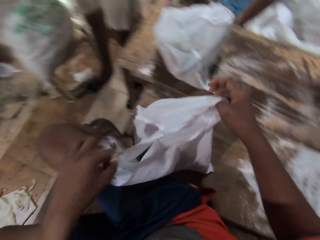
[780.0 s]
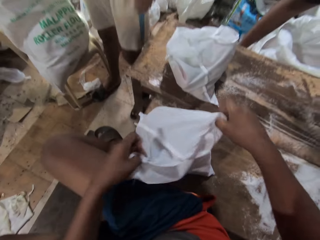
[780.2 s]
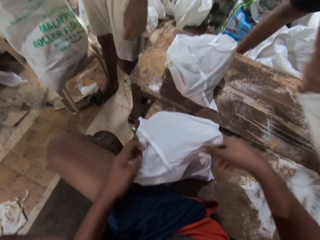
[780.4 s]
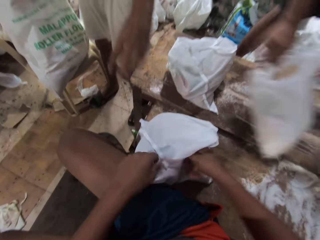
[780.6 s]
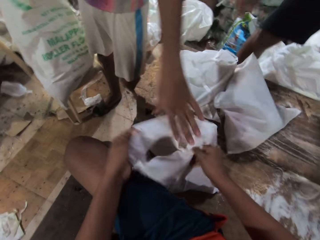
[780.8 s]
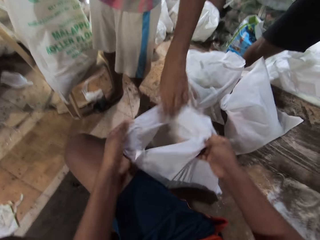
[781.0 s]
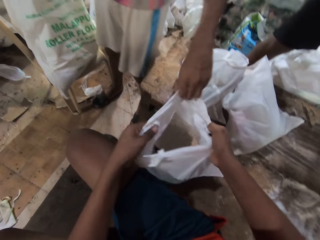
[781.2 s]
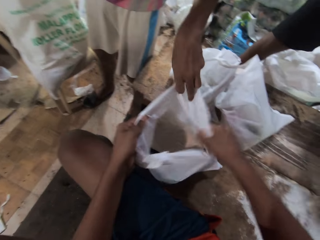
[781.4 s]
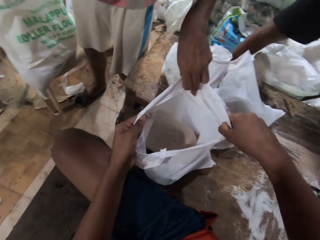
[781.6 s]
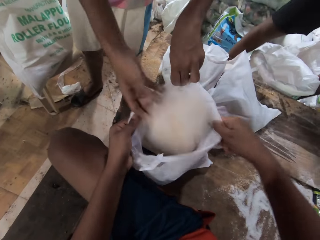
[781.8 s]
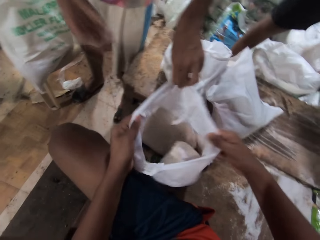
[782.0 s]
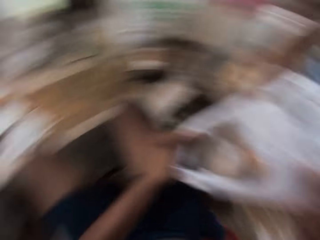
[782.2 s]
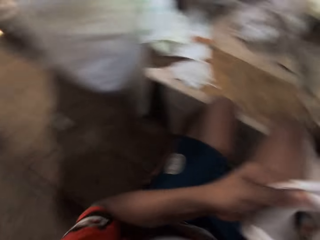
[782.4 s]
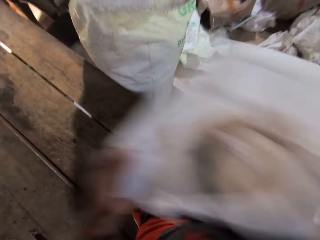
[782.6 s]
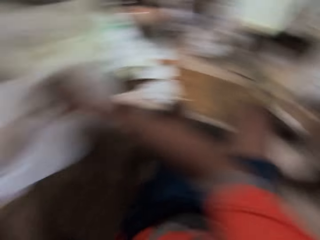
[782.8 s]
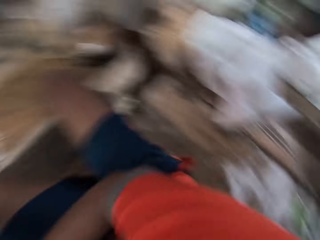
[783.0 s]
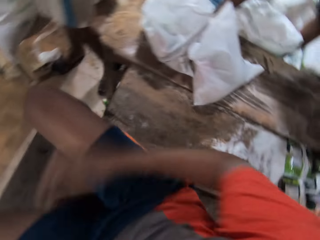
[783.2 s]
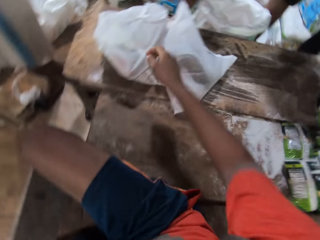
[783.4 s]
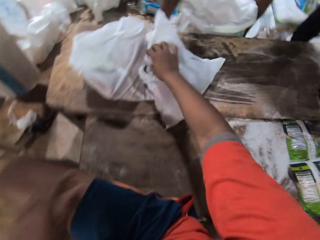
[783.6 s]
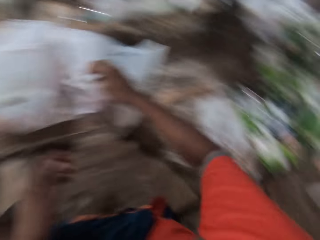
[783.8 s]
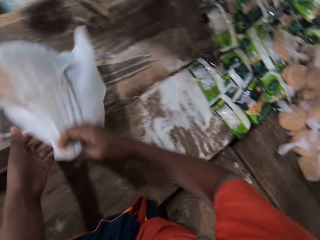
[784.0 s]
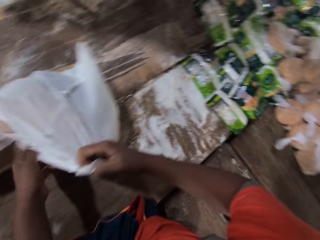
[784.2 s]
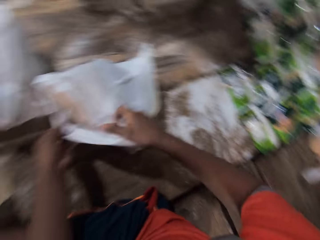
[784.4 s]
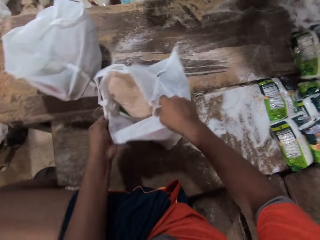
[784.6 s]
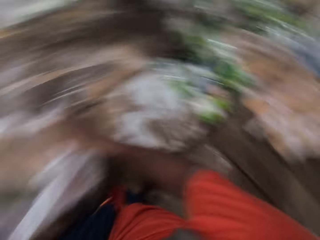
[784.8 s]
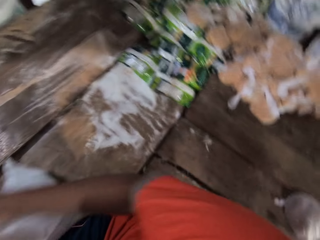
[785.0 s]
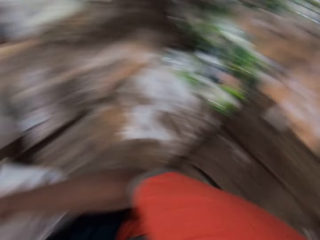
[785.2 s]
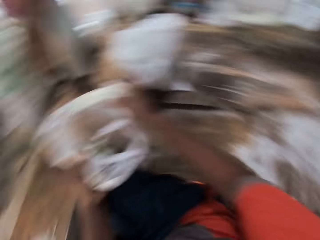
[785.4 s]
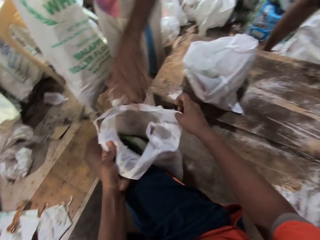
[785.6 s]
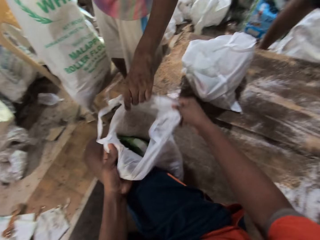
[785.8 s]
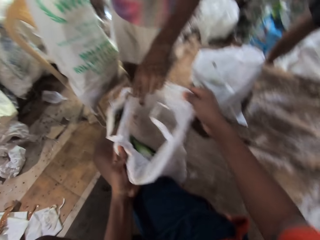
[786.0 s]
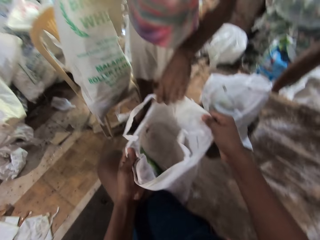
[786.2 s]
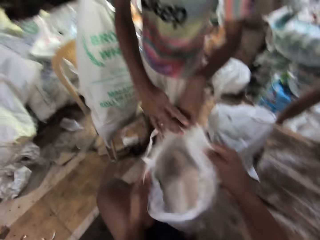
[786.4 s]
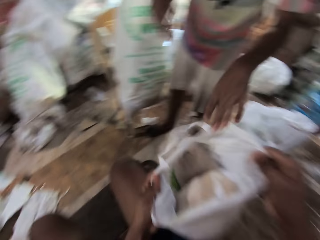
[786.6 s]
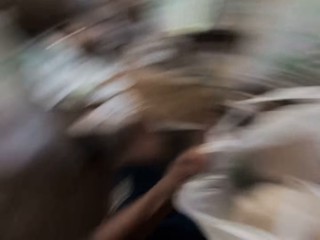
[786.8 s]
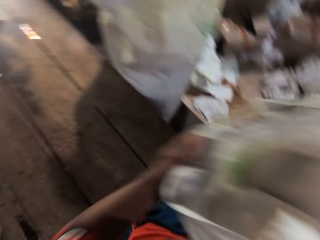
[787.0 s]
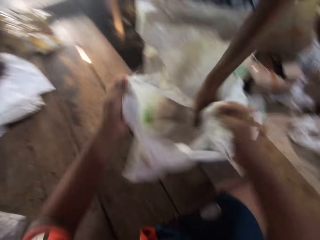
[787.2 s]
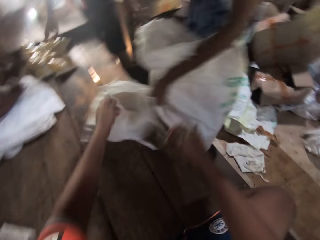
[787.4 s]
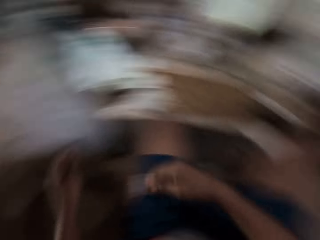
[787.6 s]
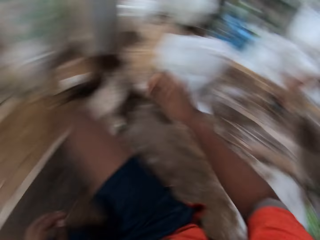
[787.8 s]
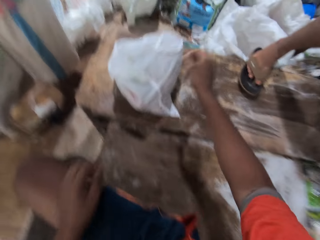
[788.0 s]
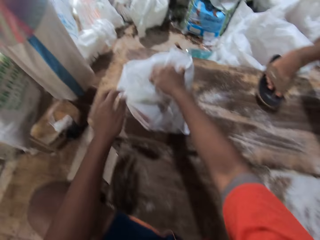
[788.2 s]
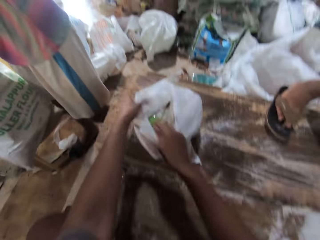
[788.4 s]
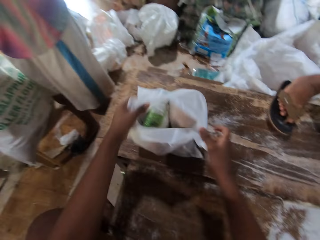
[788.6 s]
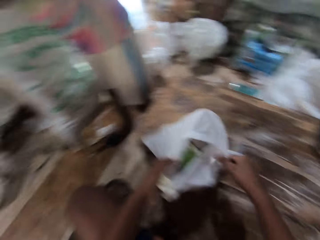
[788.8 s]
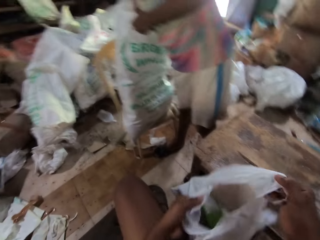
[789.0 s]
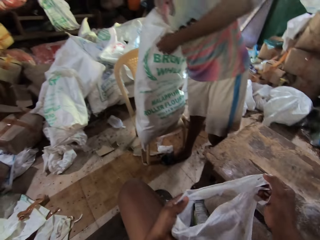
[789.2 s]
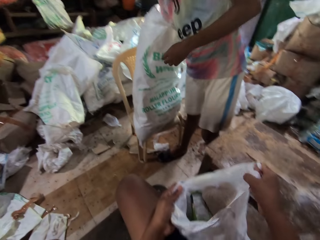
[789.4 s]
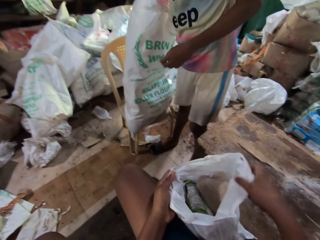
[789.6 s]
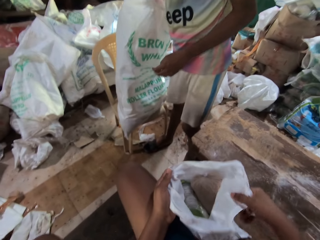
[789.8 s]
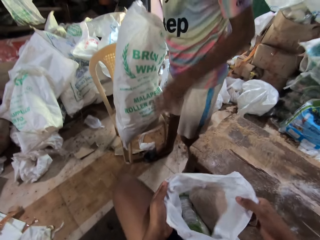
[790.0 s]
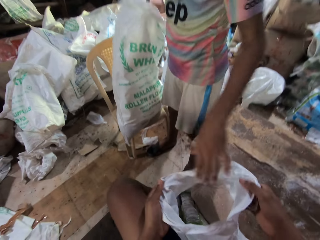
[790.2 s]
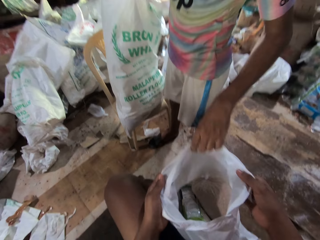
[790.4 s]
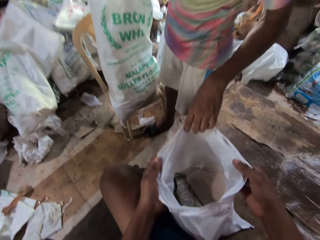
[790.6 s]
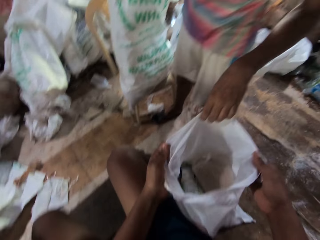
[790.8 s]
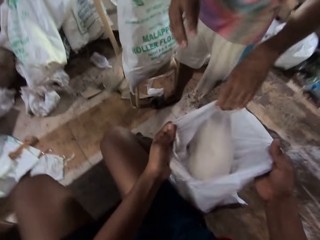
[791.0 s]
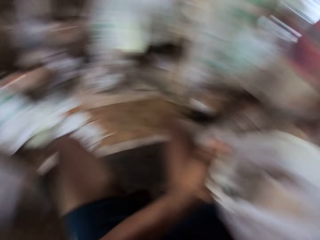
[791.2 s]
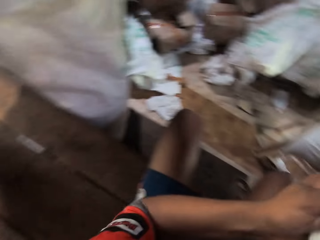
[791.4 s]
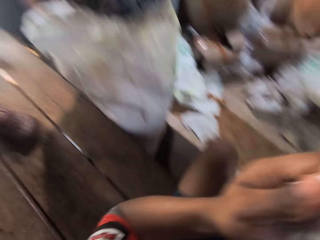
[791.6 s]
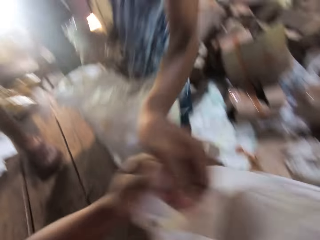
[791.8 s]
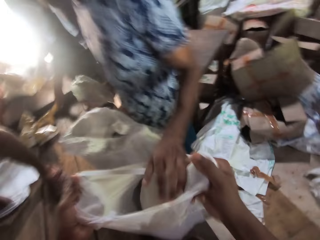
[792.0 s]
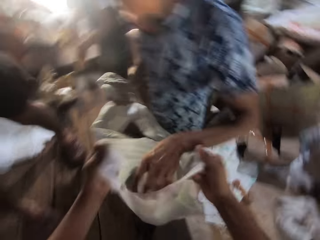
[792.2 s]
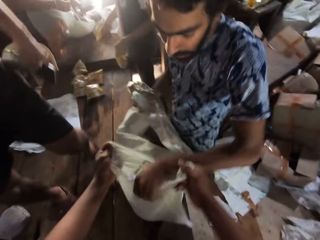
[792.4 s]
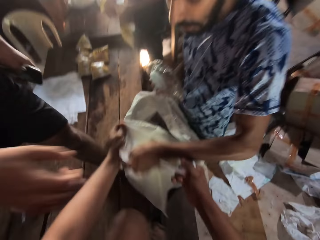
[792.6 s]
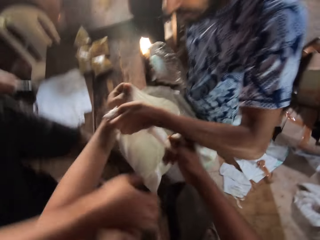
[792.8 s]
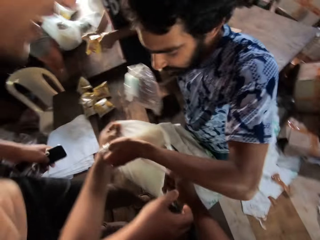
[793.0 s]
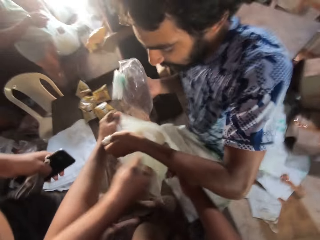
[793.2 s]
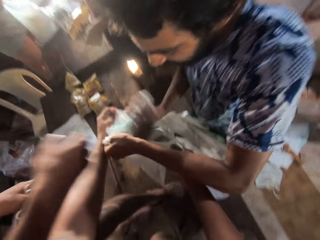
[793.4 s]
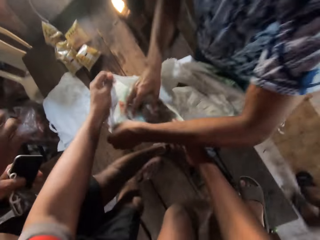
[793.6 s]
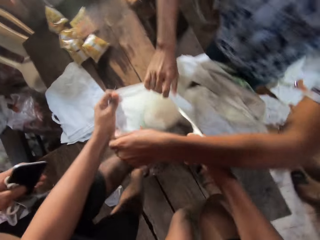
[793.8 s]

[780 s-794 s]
The camera wearer opens the bag of food stuff with both hands. A man opens the bag with his left hand. He holds the bag in the camera wearer's hands. He puts food stuff into the bag held by the camera wearer with his right hand. The camera wearer throws the bag of food stuff across the table with both hands. They carry the bag to the other side of the table. They grab a bag of food stuff from the table with both hands. The man grabs the bag of food stuff with his left hand. He holds the bag in the camera wearer's hands. He puts food stuff into the bag held by the camera wearer with his right hand. The camera wearer throws the bag of food stuff across the table with both hands. They carry the bag to the other side of the table. They grab a bag of food stuff from the table with both hands. The man opens the bag of food stuff with his left hand. He holds the bag in the camera wearer's hands. He puts food stuff into the bag held by the camera wearer with his right hand. The camera wearer throws the bag of food stuff across the table with both hands. They carry the bag to the other side of the table. Another man grabs the bag of food stuff with his left hand. The camera wearer walks with the nylon paper on the table to the other man. The other man puts food stuff in the bag with his right hand.

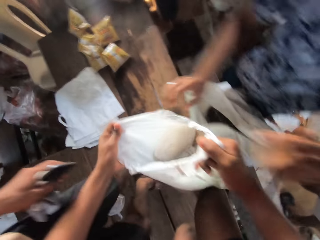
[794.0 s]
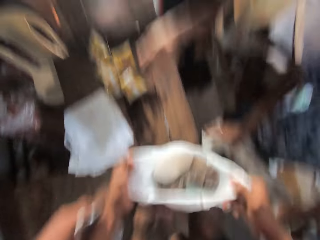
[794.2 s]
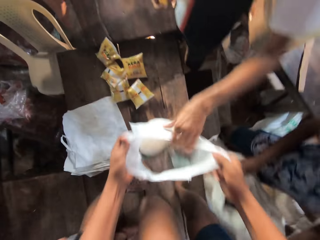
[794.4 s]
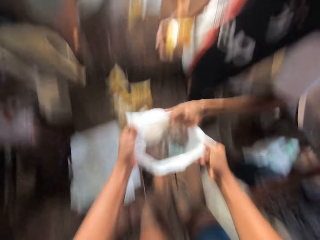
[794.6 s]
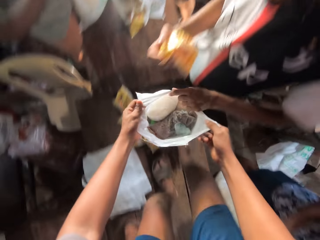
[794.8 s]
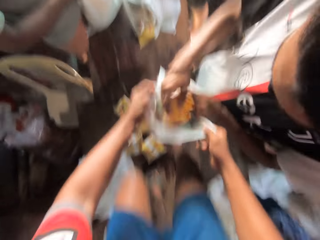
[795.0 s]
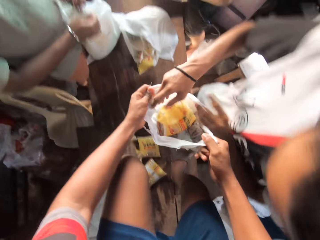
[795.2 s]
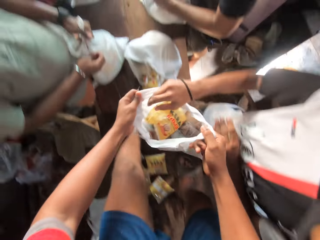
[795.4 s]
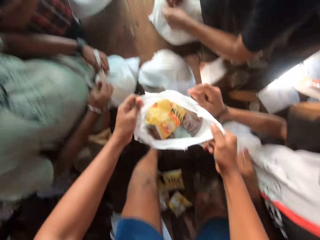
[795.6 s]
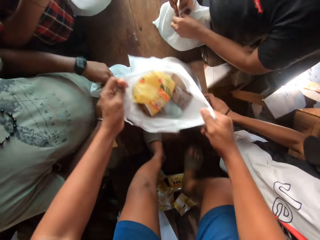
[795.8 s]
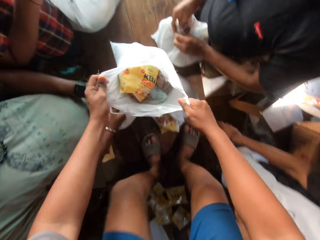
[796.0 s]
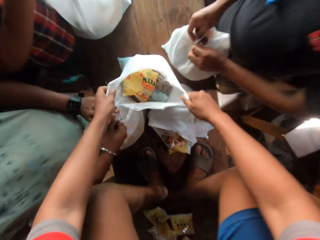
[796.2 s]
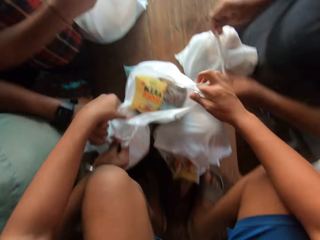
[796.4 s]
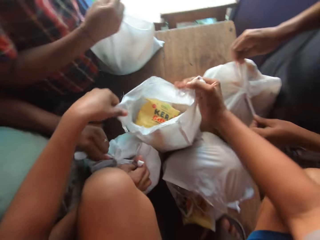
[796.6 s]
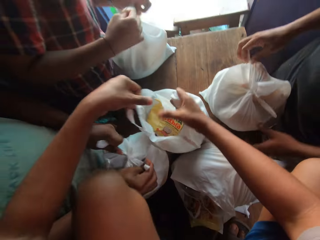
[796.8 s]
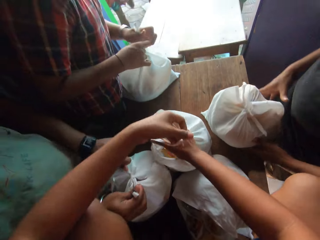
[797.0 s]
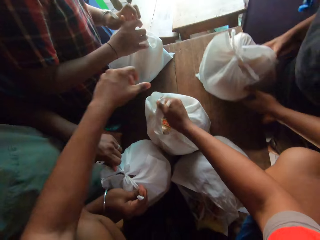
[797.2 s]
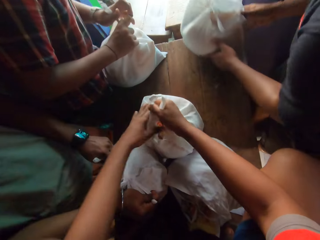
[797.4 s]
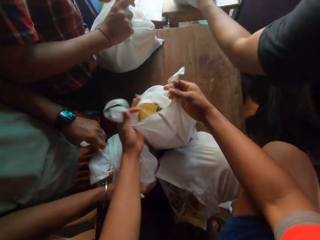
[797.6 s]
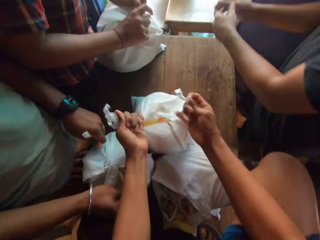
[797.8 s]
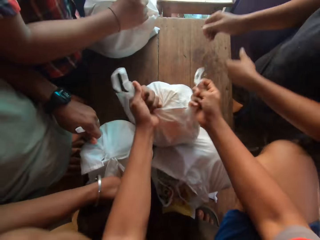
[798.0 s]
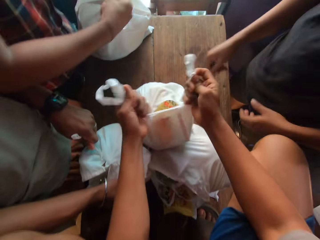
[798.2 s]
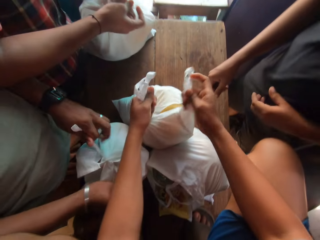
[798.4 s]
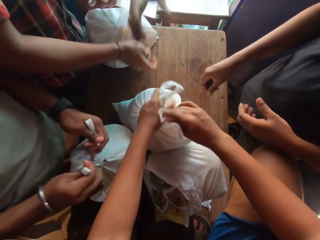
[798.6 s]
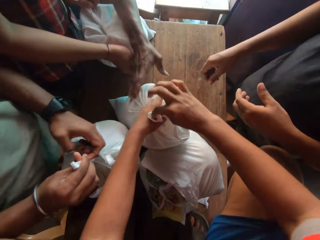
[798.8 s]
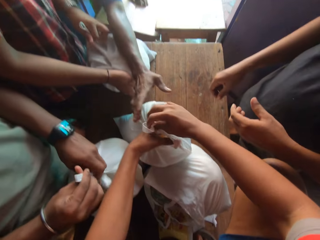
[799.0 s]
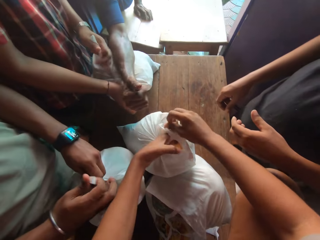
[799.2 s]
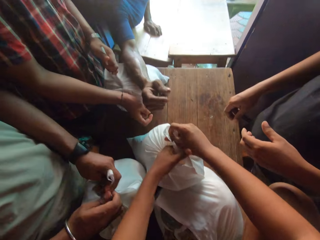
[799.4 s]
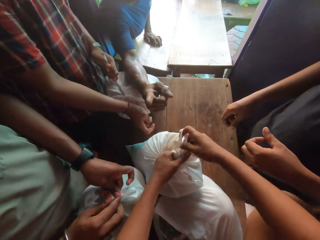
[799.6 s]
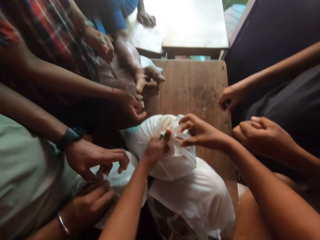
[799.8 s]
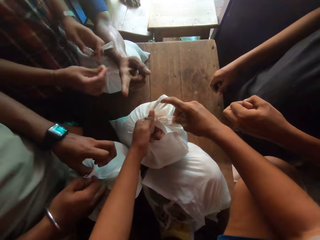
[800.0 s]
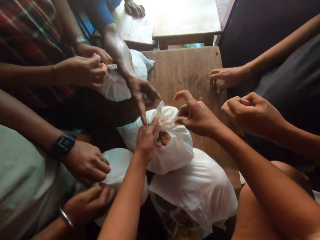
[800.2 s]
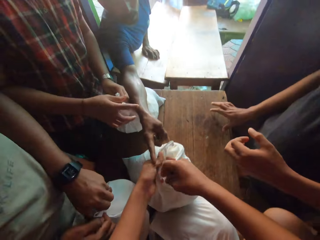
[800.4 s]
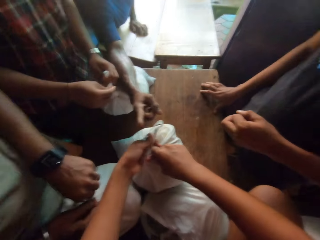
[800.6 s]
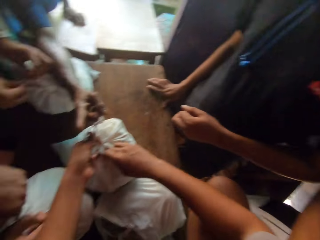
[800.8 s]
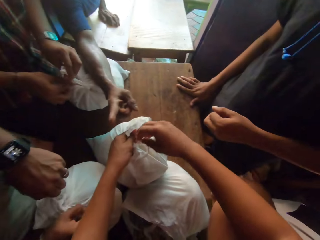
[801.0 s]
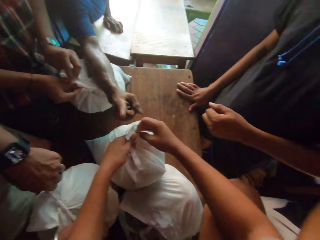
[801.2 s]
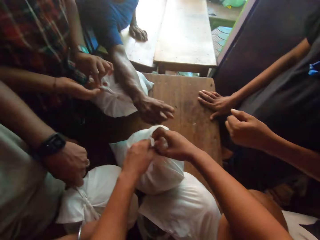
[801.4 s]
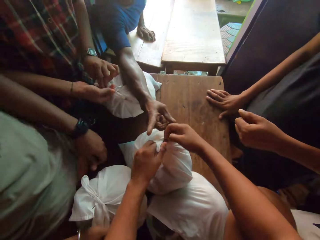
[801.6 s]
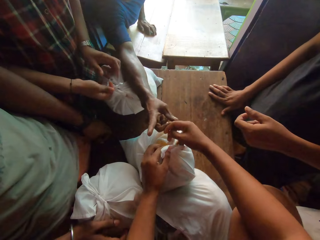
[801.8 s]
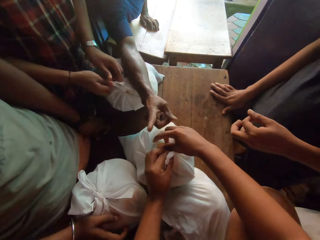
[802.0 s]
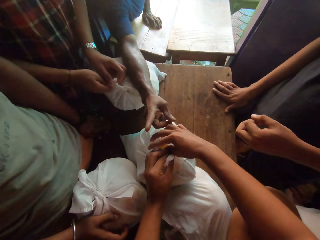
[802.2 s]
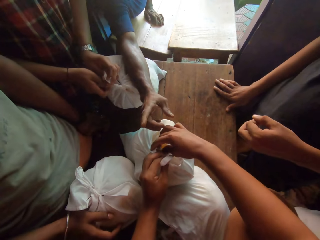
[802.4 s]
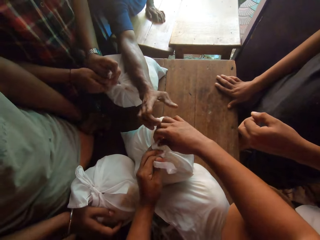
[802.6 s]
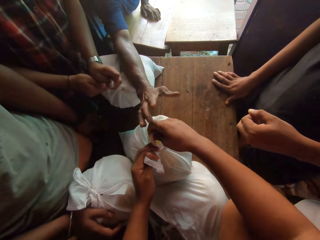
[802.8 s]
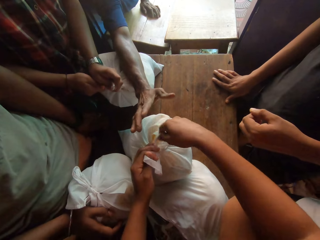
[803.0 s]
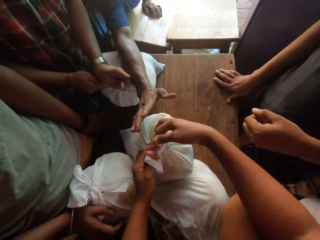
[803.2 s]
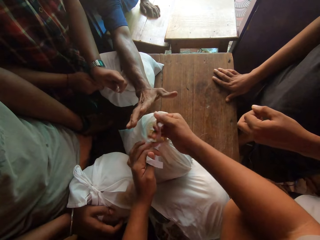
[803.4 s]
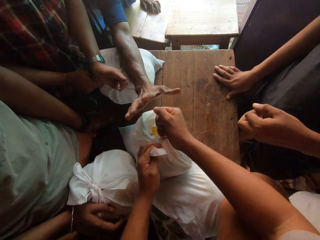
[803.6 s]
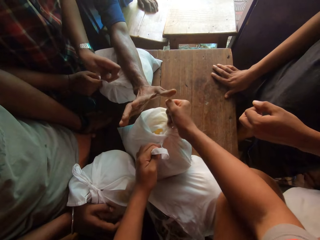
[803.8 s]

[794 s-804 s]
The camera wearer slides the bag of food stuff across the table with both hands. They walk on the table to a man. The man puts food stuff in the bag carried by the camera wearer with his right hand. The man holds the nylon paper in the camera wearer's hands. The camera wearer ties the bag of food stuffs with both hands. They place the bag on the table. They wrap the top of the bag on the table.
